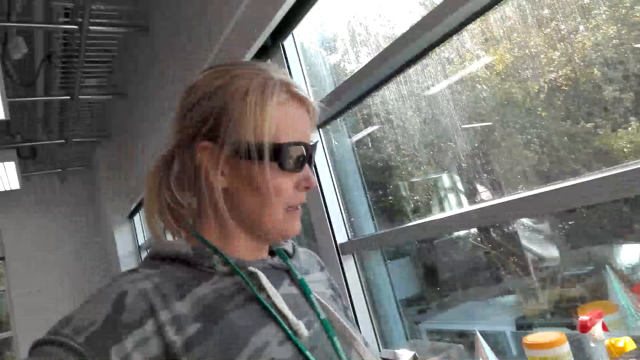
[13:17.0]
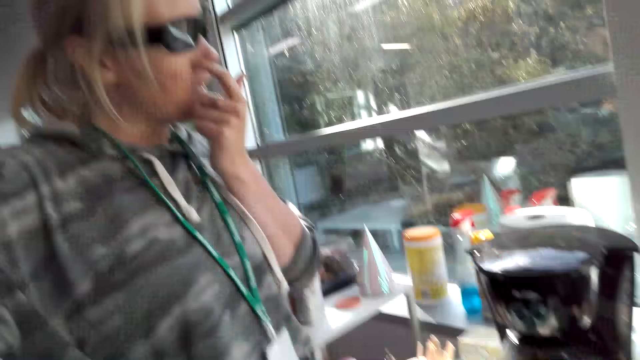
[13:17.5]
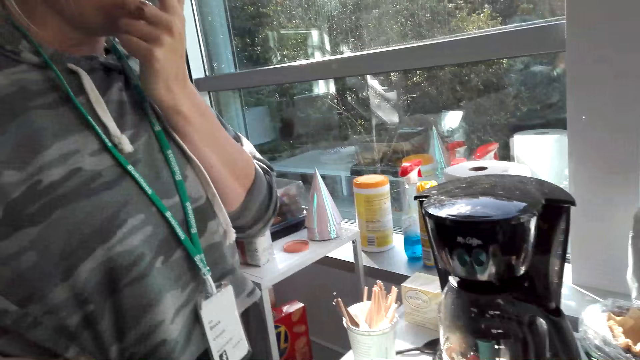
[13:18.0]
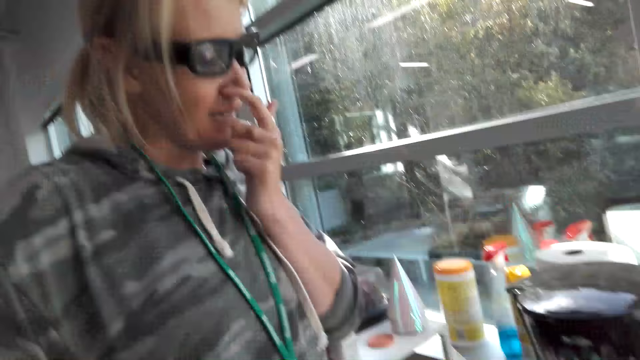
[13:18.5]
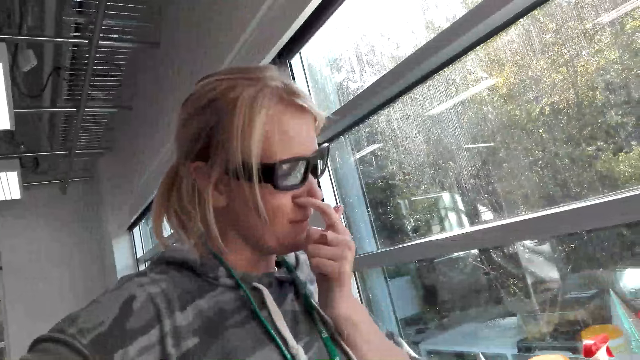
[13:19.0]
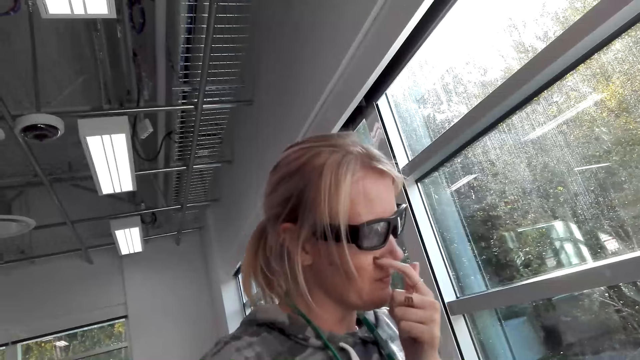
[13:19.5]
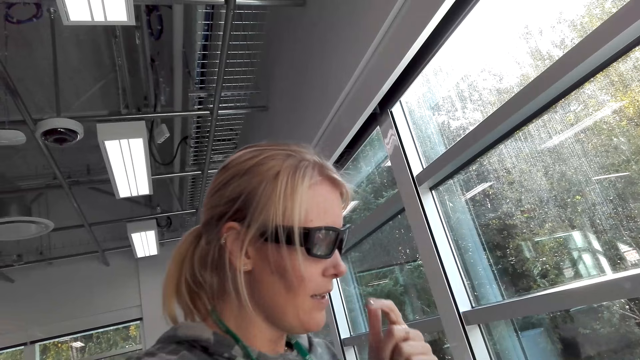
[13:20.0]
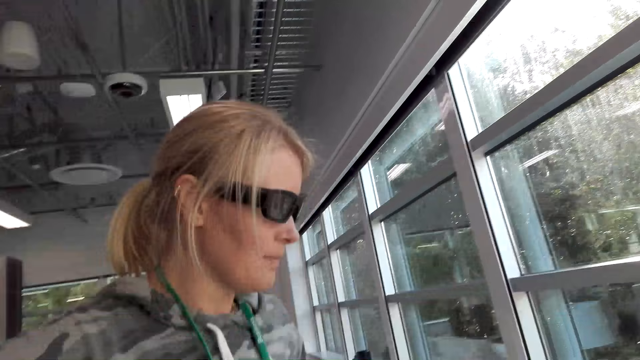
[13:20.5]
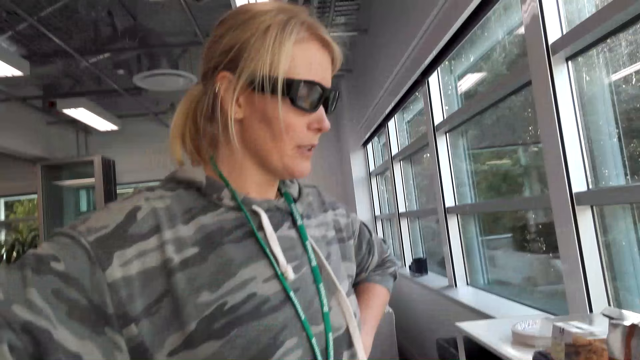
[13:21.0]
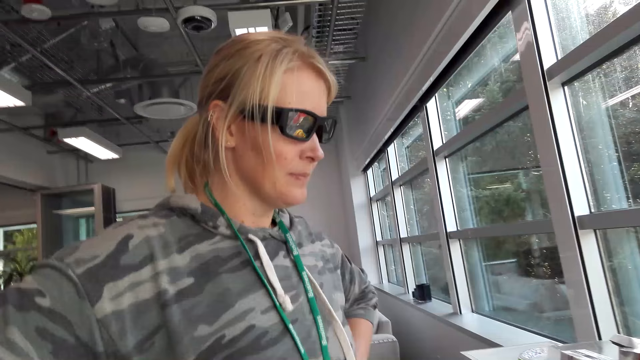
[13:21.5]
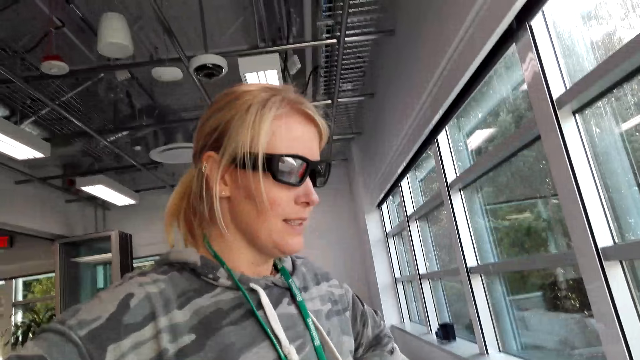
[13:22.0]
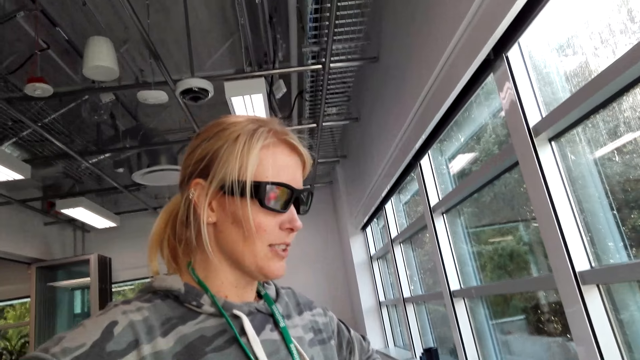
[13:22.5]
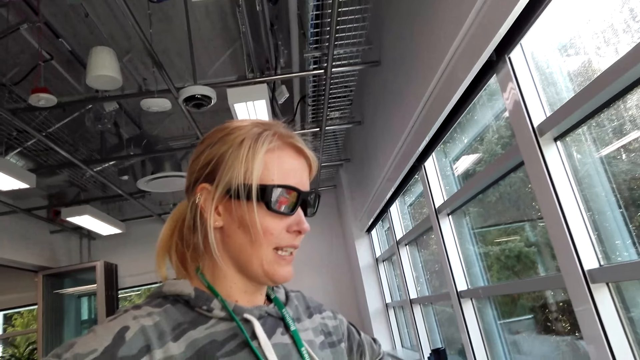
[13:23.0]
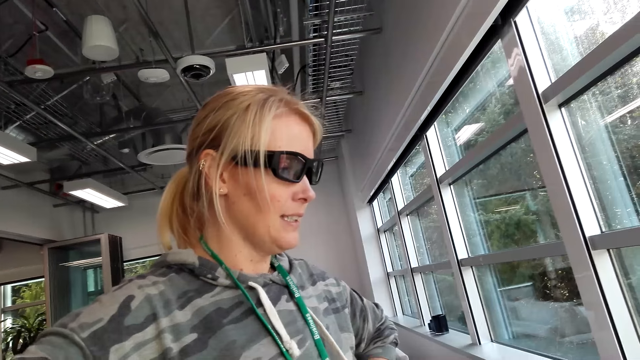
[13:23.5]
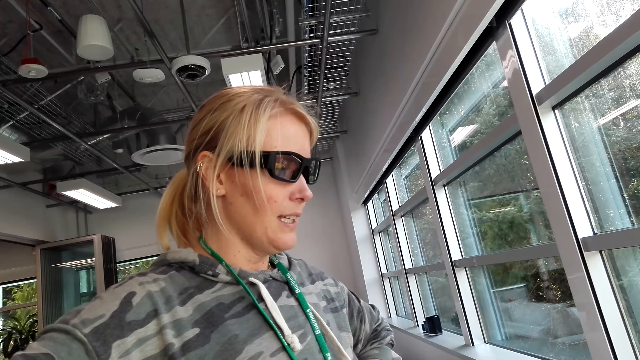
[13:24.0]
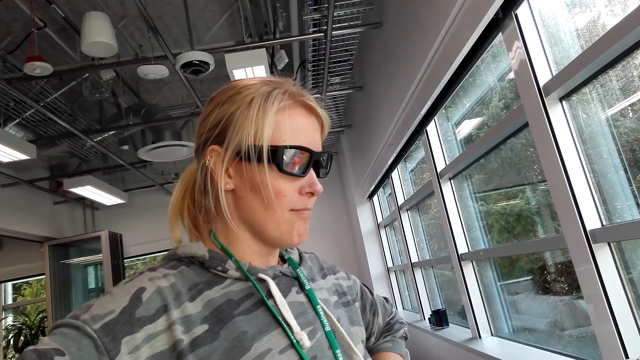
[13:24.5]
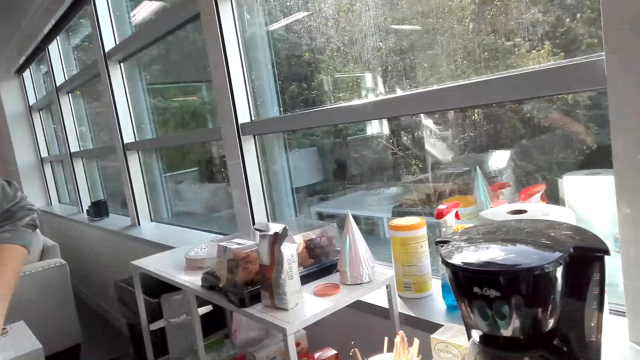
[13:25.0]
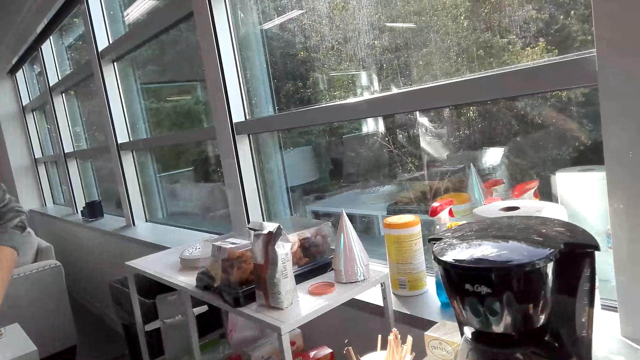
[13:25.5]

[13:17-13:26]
The person touches the nose. The person talks with the camera wearer.

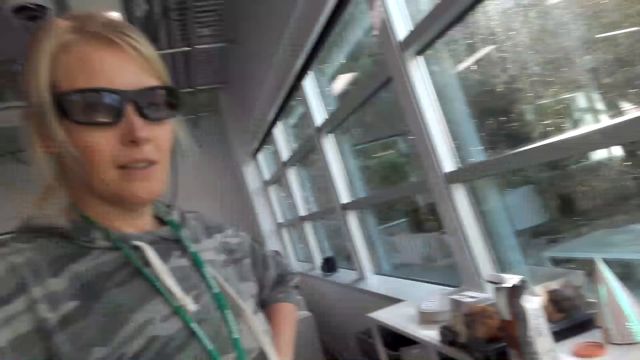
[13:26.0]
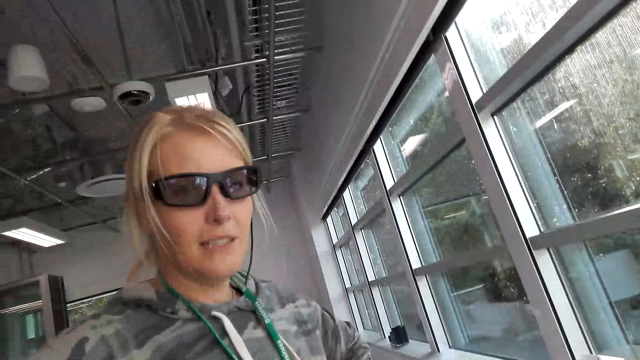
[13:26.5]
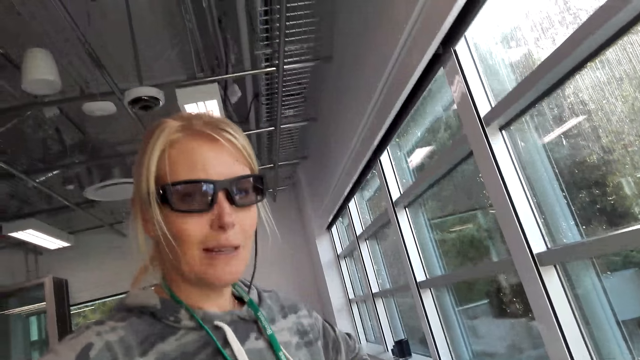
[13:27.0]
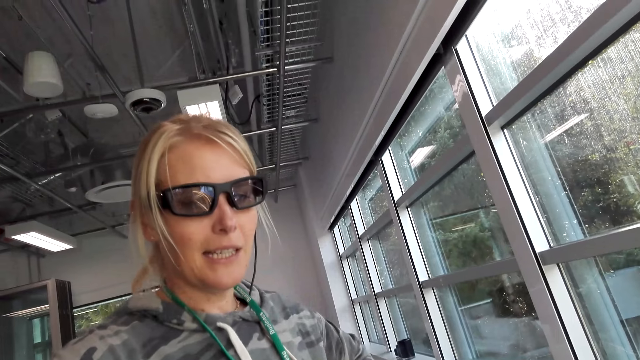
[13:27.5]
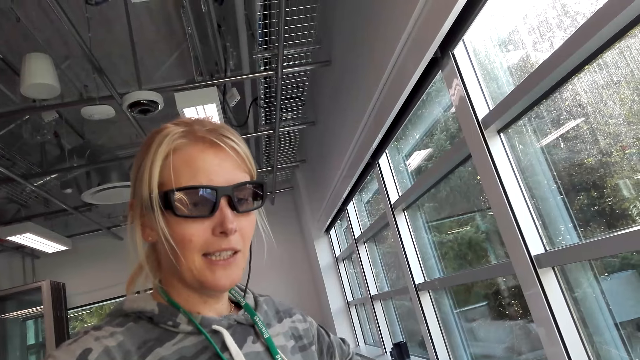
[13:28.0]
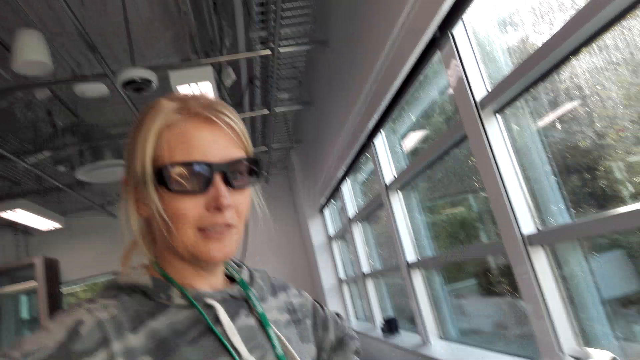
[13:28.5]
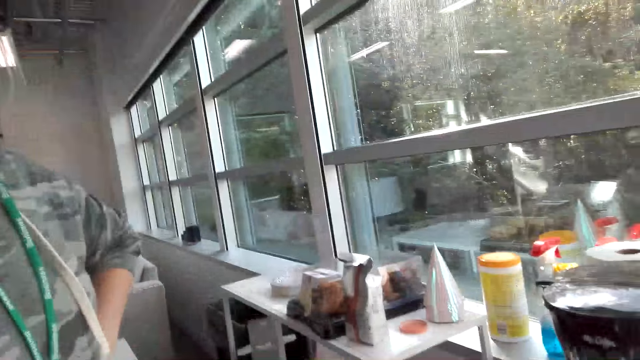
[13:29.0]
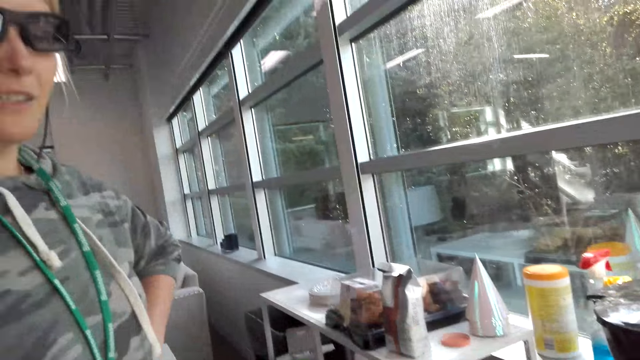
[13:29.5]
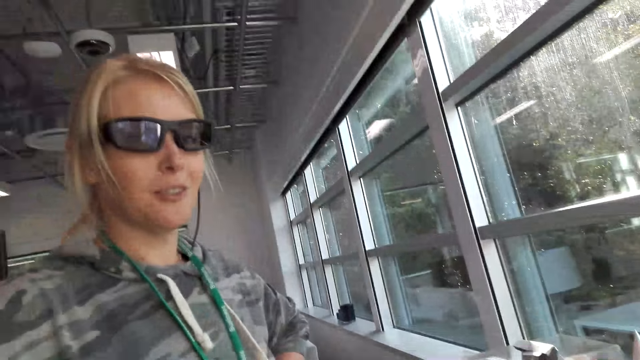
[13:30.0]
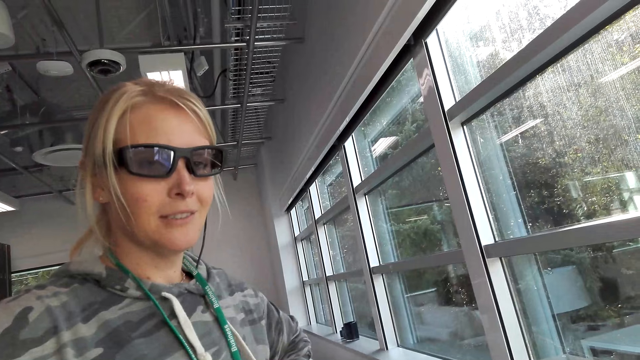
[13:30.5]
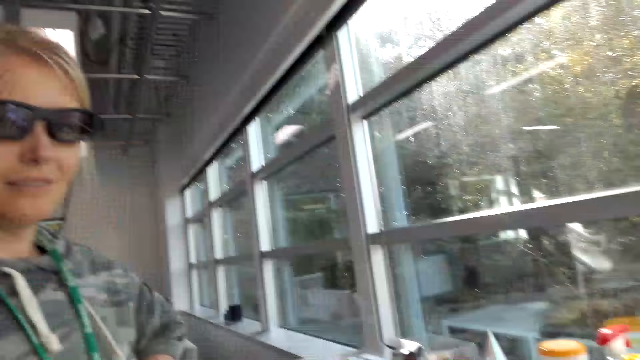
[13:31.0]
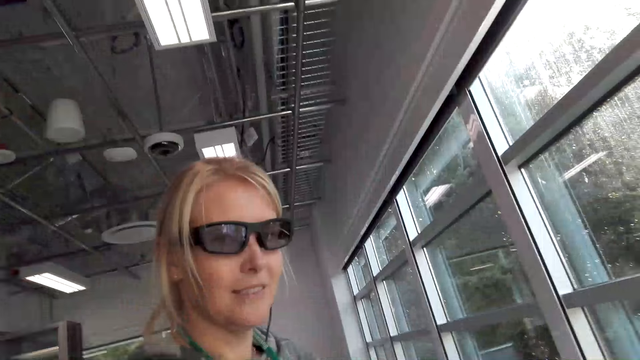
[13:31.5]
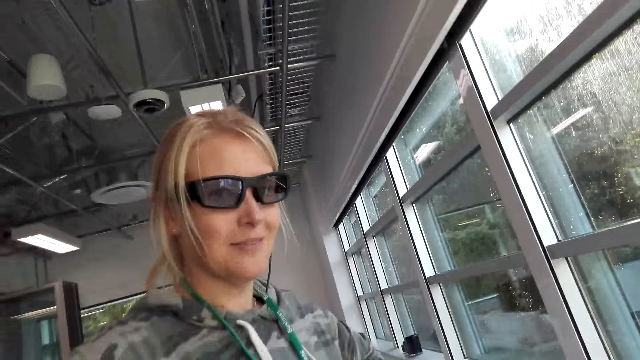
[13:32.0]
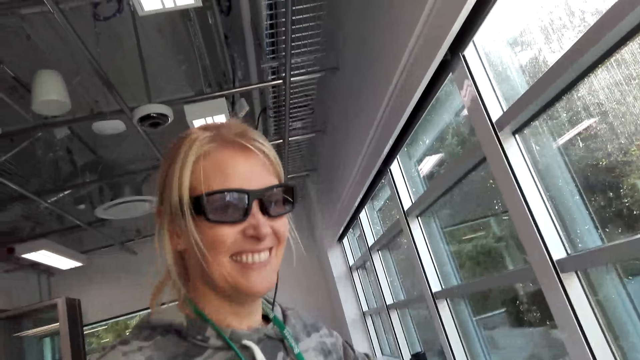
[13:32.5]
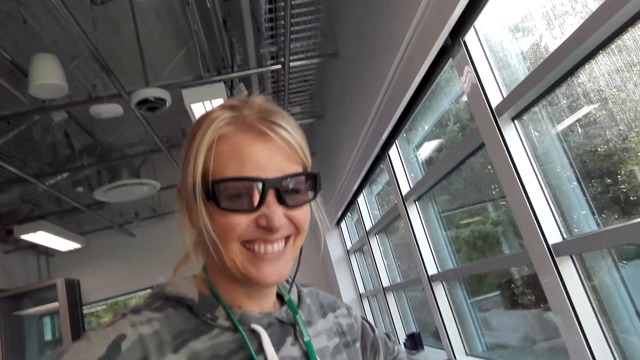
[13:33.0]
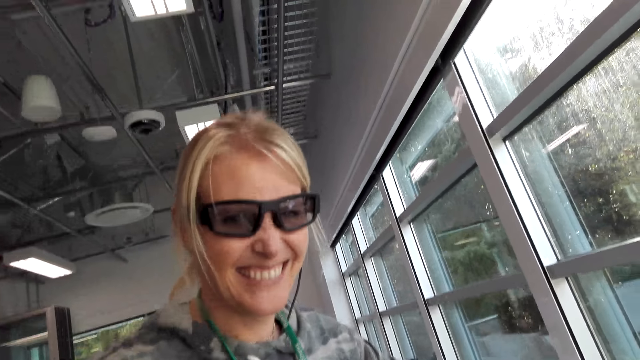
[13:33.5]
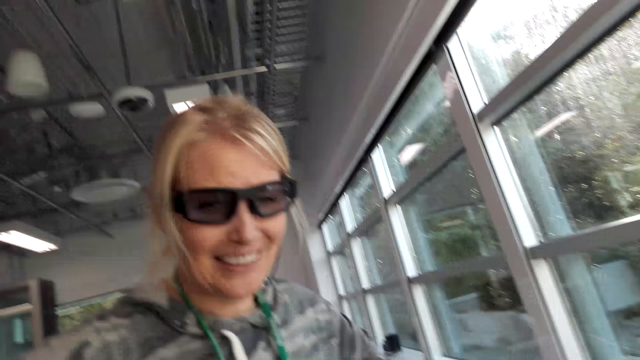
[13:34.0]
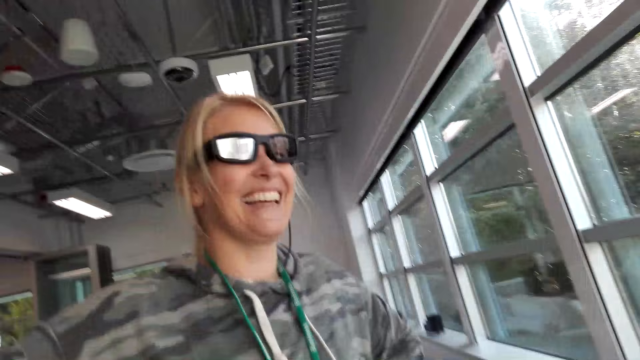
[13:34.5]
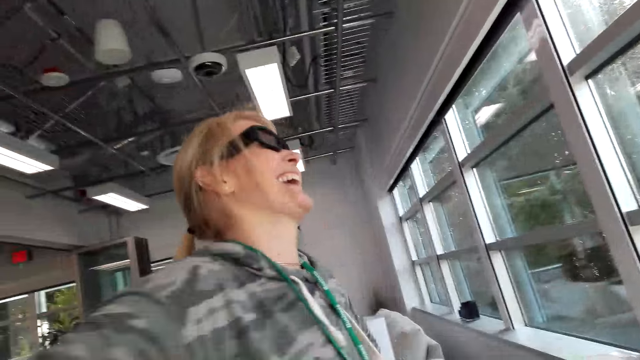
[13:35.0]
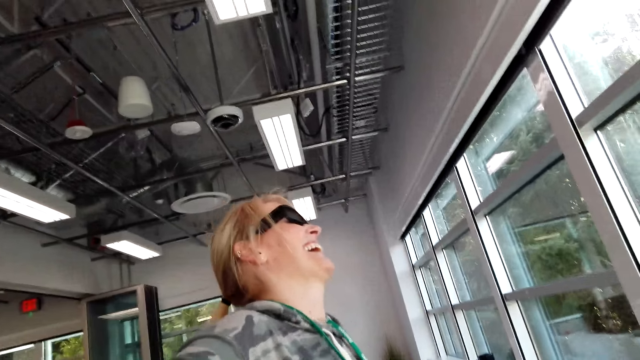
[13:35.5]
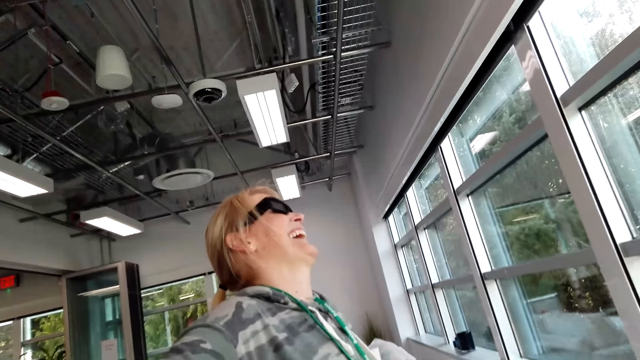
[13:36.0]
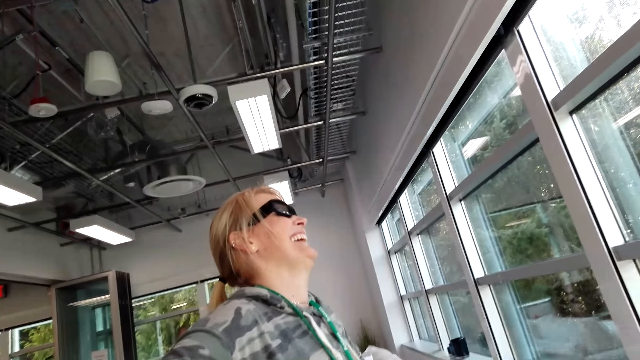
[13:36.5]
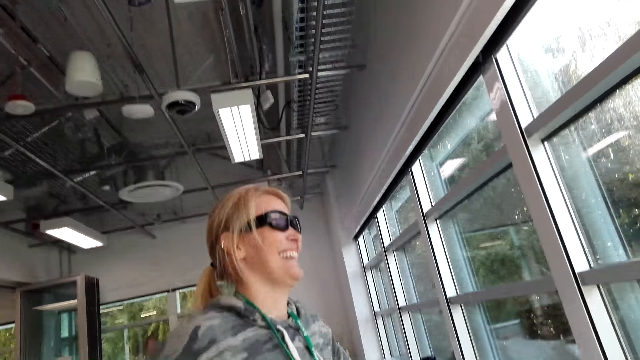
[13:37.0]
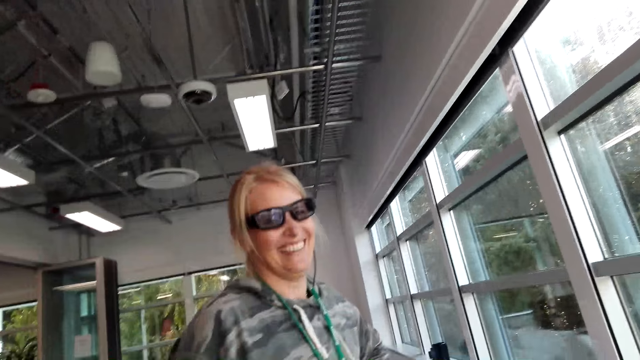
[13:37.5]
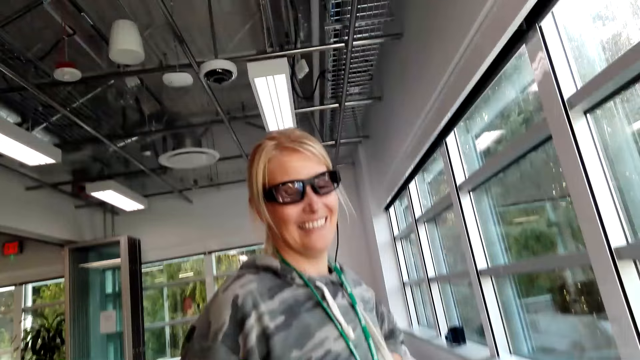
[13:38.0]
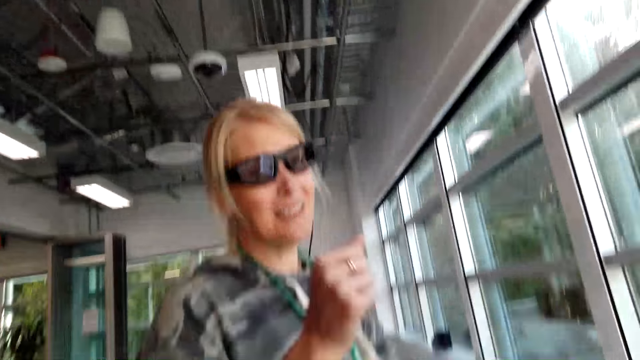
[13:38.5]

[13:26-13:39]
The camera wearer talks with the person. The person talks with the camera wearer. The camera wearer talks with the person. The person laughs. The camera wearer talks with the person. The person laughs. The camera wearer talks with the person.
